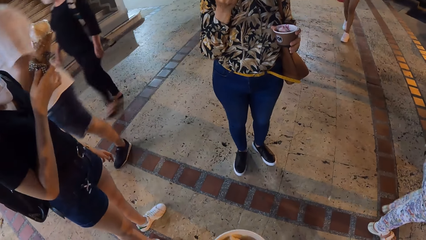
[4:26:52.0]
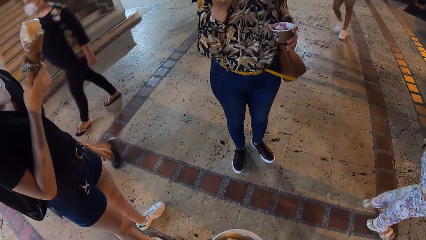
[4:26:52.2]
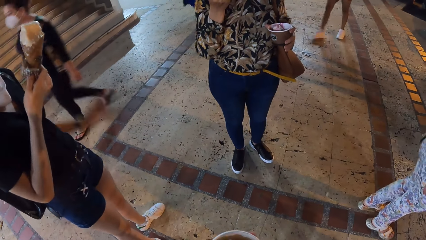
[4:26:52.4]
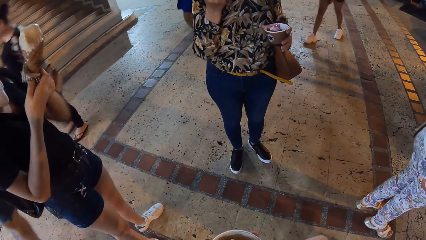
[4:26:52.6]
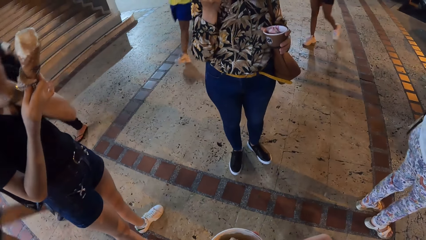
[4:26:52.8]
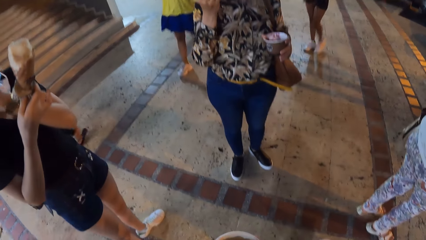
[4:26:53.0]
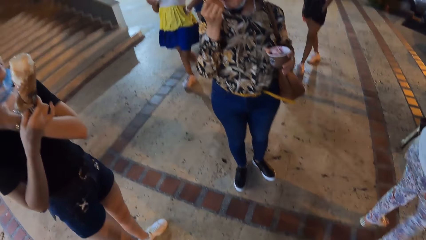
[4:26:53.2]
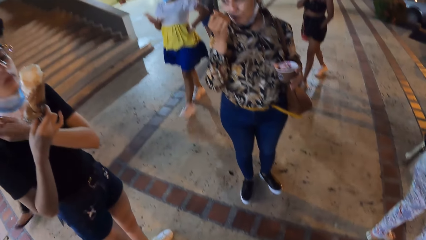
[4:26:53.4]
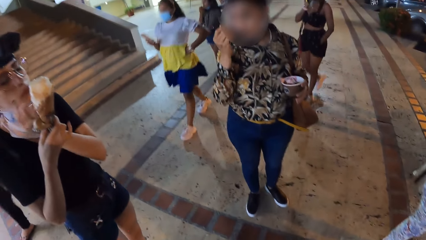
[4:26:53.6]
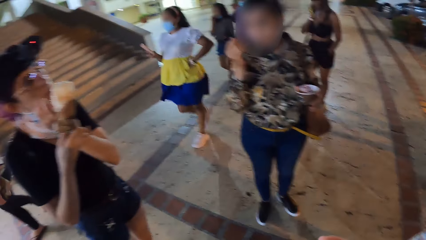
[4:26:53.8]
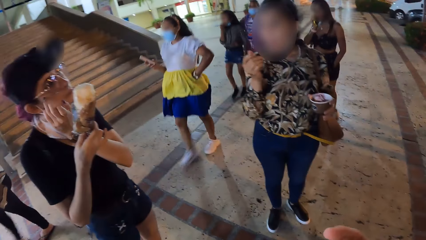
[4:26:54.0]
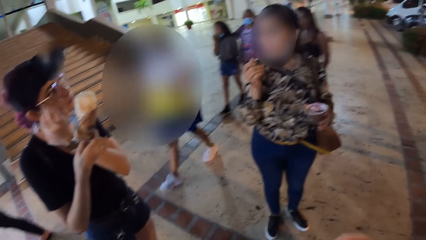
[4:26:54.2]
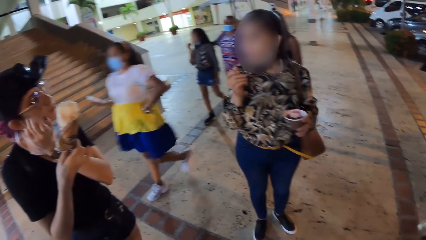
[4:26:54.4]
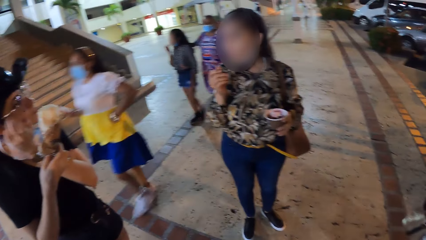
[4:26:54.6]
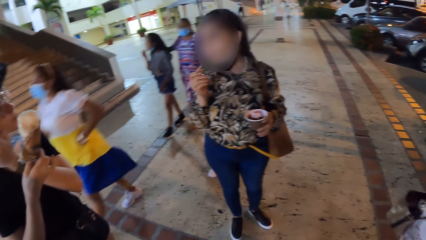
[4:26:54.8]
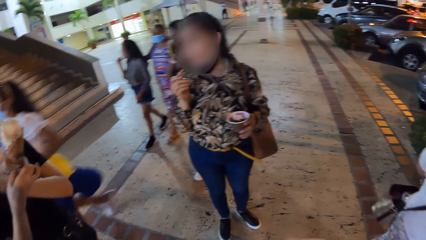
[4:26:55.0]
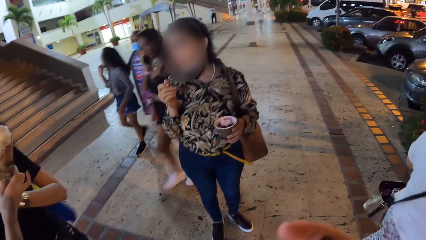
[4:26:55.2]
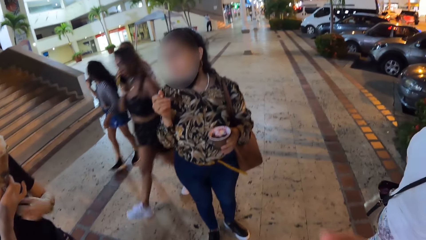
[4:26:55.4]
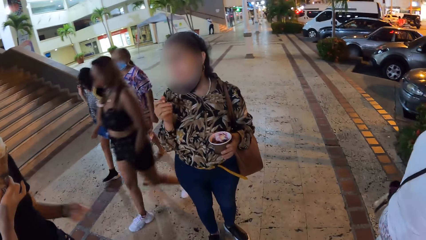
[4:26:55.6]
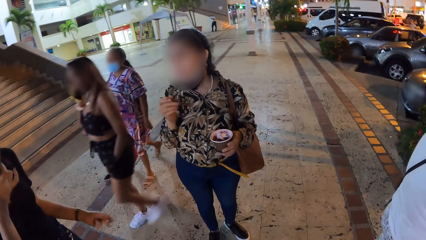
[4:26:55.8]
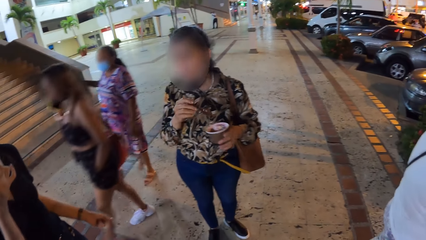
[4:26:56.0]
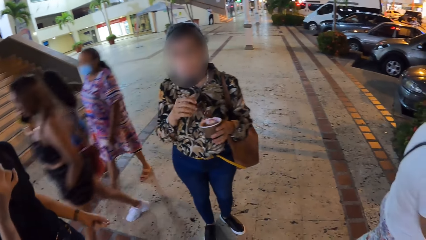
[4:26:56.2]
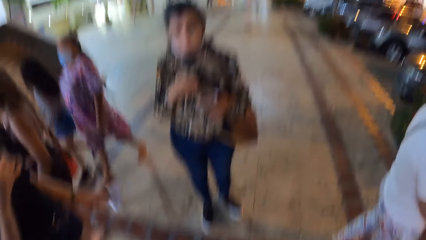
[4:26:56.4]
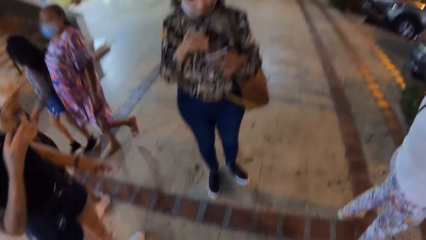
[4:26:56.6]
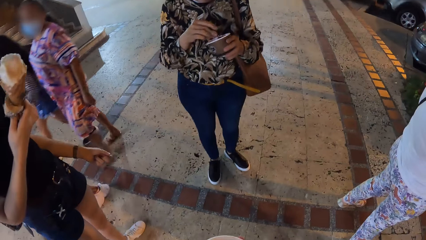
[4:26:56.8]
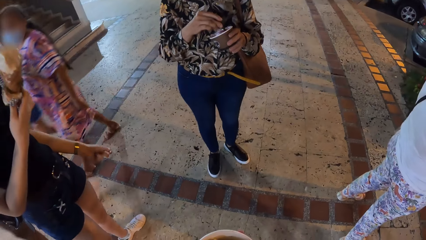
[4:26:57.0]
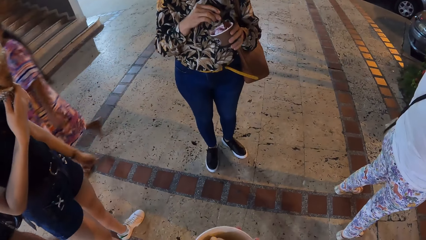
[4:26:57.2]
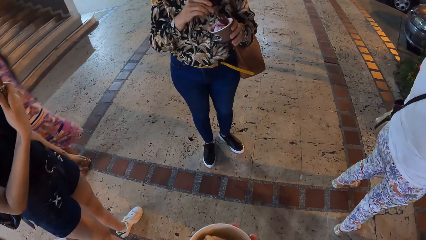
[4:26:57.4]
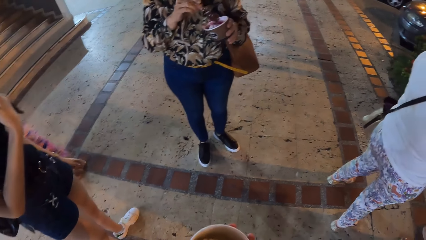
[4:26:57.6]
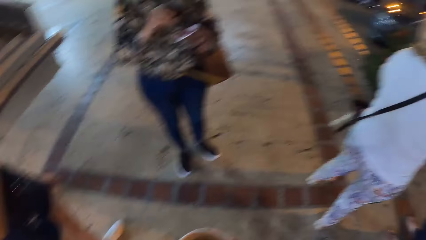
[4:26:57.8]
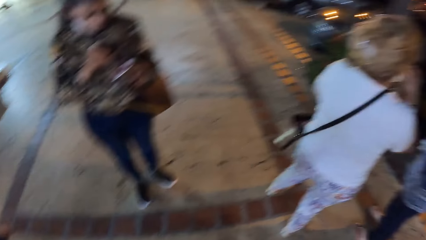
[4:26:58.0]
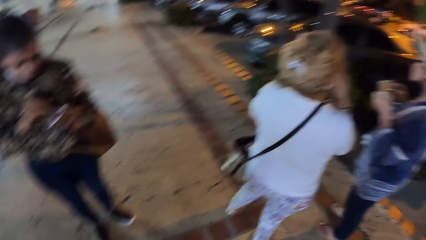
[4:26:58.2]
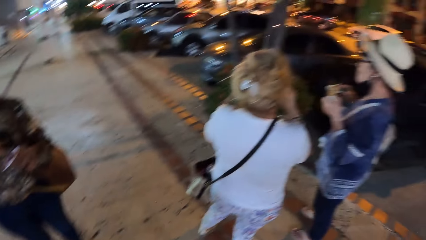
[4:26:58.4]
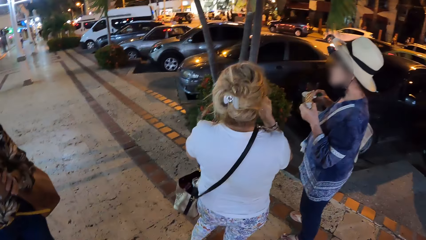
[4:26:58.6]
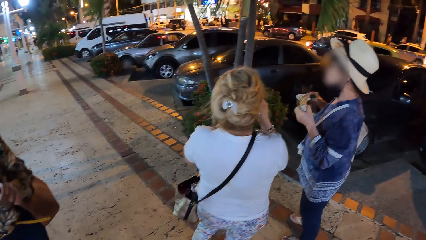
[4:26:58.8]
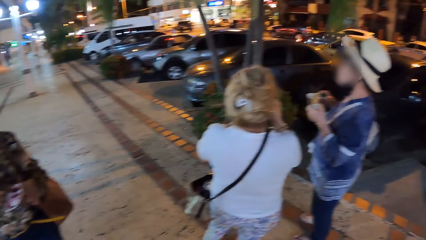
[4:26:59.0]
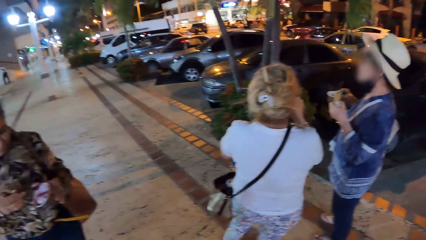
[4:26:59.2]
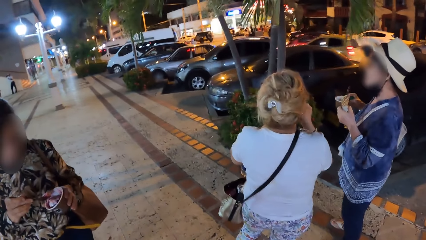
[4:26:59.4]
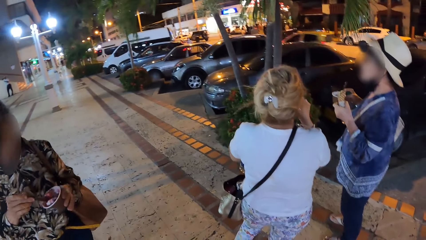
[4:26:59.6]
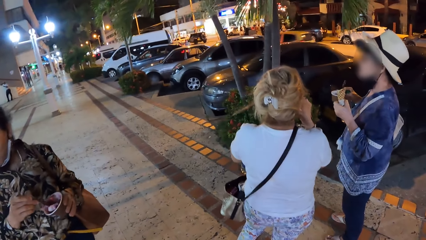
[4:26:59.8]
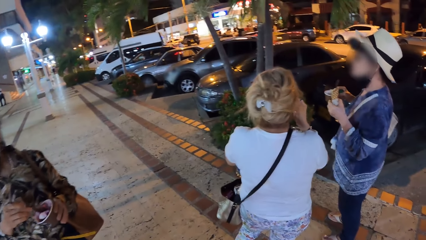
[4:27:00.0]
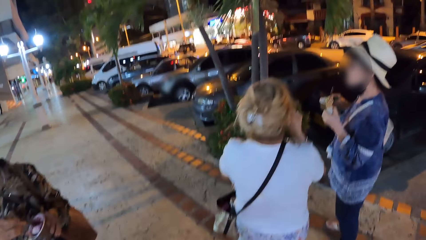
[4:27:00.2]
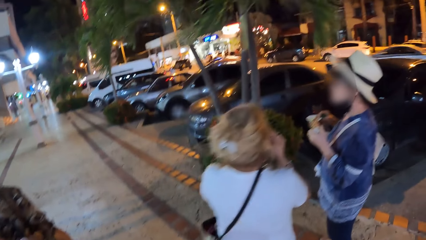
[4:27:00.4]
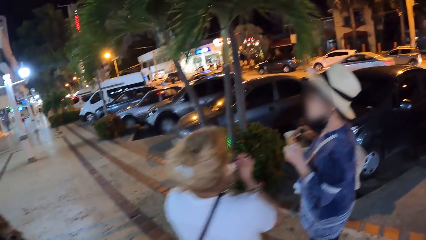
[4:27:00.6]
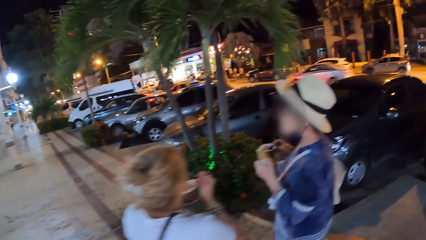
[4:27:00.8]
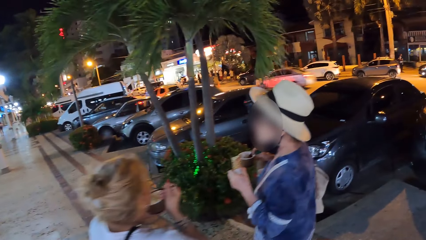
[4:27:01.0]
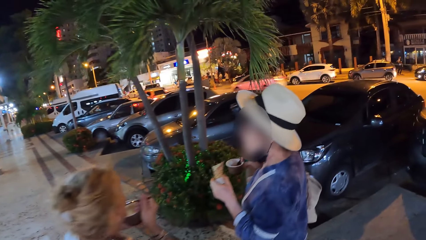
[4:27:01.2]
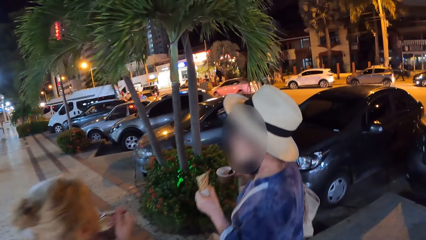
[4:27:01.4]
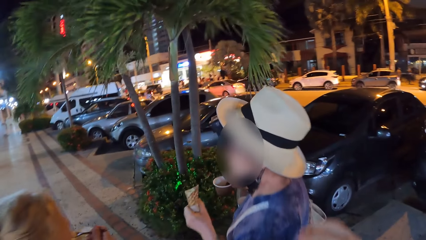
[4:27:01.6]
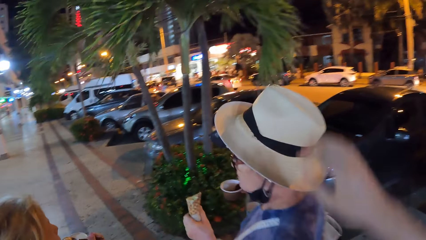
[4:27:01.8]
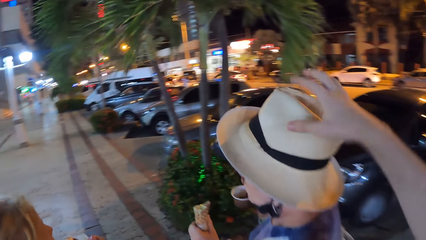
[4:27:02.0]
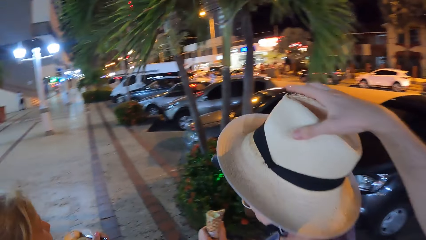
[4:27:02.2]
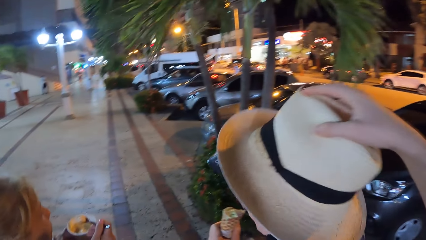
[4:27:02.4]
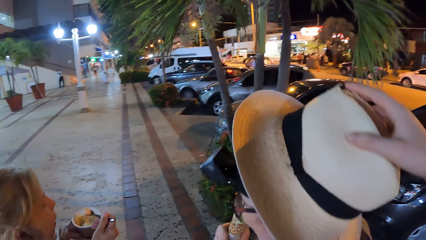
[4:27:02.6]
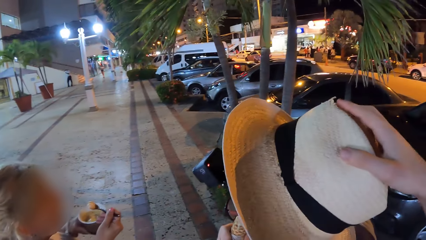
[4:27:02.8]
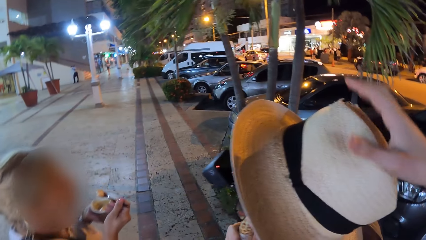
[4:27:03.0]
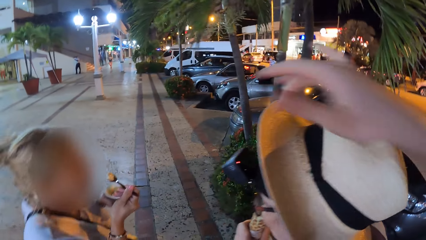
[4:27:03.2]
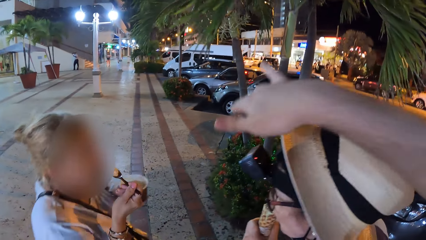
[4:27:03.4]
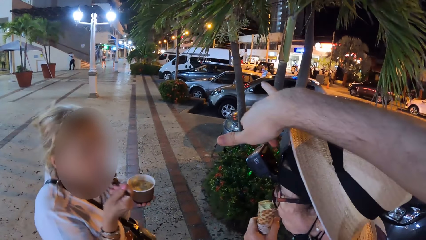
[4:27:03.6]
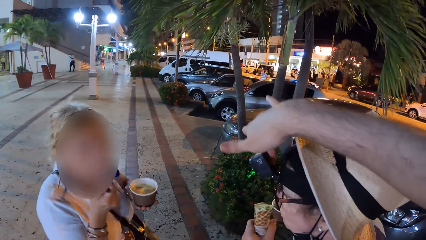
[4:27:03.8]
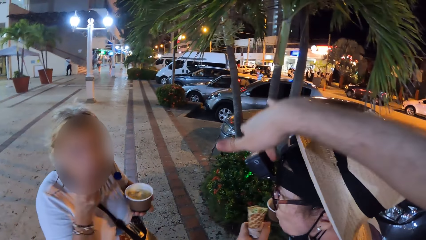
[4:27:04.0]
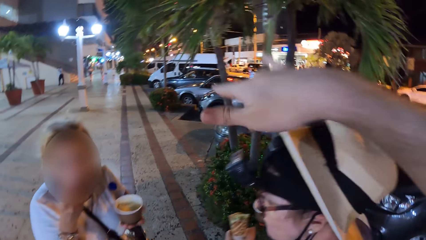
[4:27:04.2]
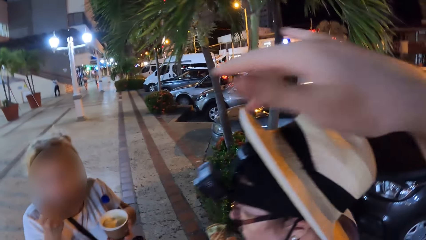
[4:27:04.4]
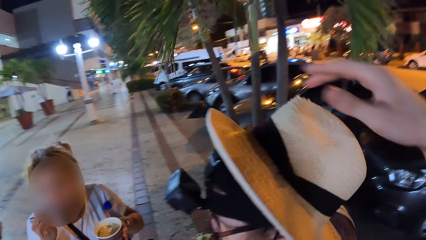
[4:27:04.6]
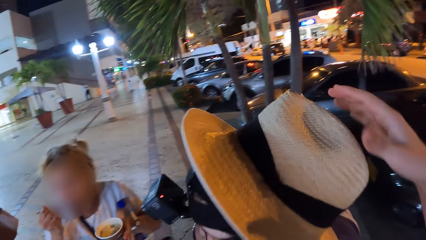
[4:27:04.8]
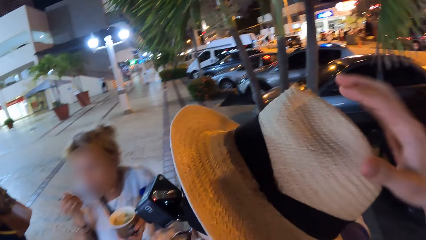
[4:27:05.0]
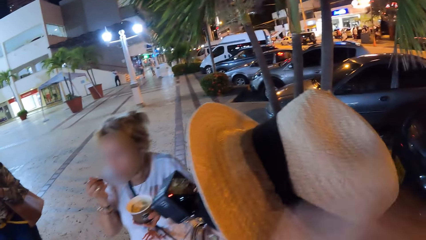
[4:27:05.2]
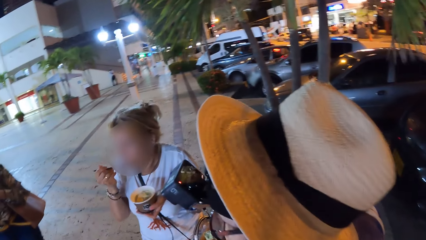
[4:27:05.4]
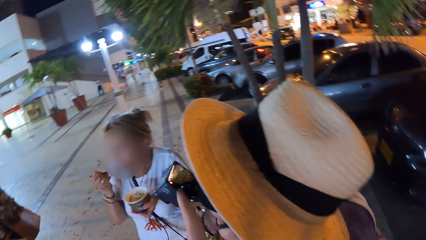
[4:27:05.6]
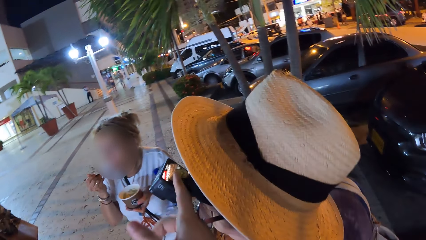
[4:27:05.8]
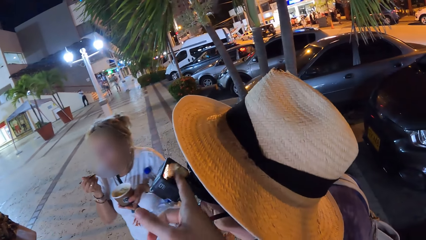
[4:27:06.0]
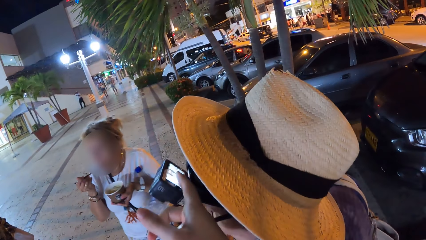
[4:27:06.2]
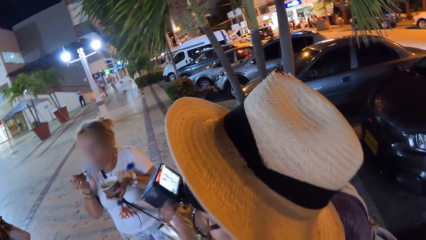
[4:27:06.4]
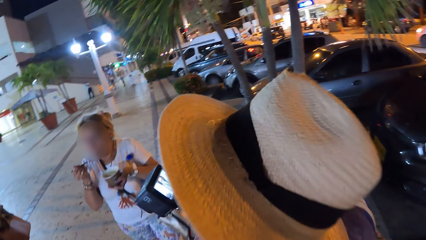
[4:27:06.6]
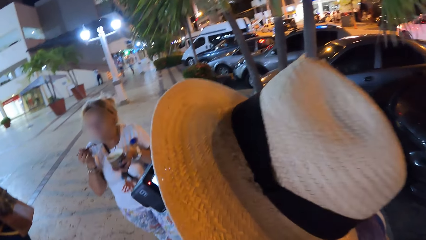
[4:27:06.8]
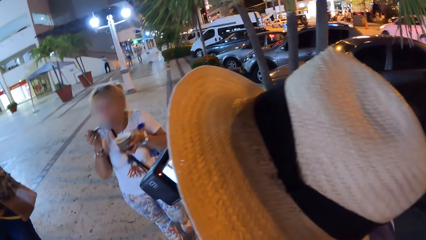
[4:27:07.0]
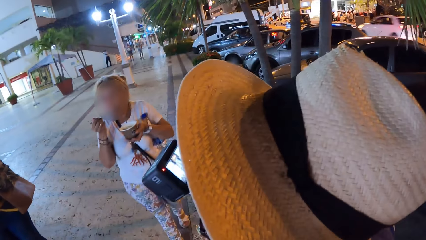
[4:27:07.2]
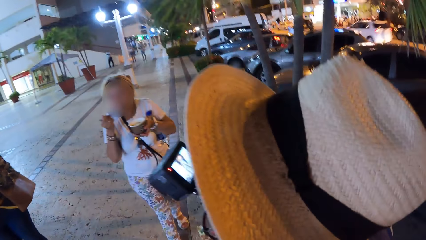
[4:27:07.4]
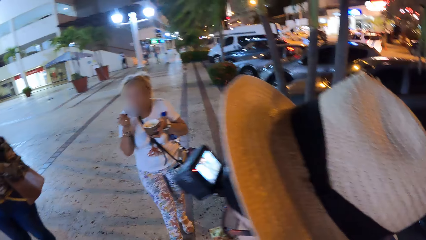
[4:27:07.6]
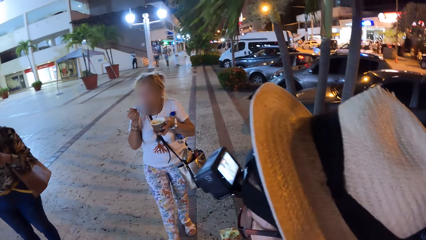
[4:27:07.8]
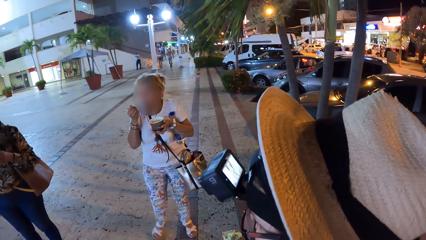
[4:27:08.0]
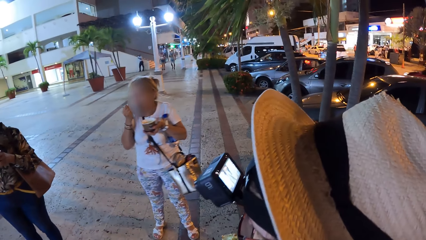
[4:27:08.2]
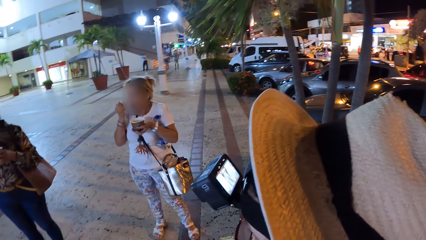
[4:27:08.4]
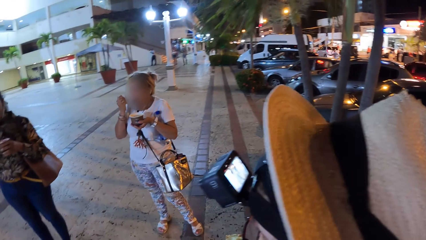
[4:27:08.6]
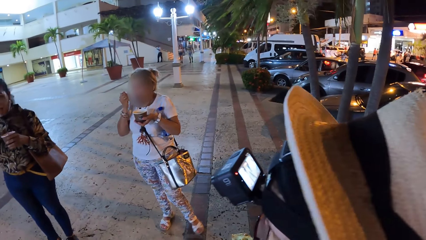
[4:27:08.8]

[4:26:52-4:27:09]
A woman cleans her face with her left hand. Another woman scoops ice cream from the bowl of ice cream in her left hand with the spoon in her right hand. The camera wearer adjusts the hat on a third woman's head with her right hand. She presses a camera on the third woman's head with her right index finger. A fourth woman moves the spoon towards her mouth with her right hand. The camera wearer presses the camera on the third woman's head with her right index finger.
